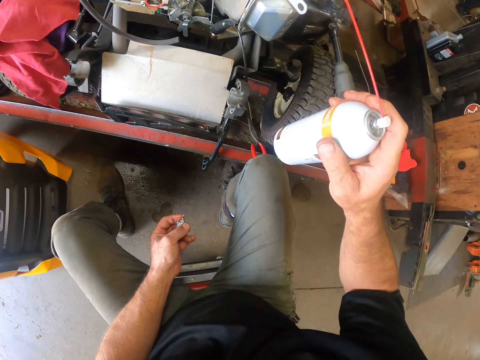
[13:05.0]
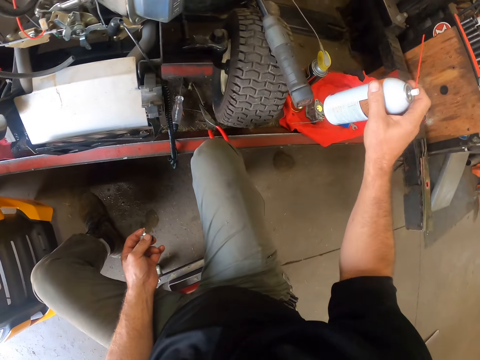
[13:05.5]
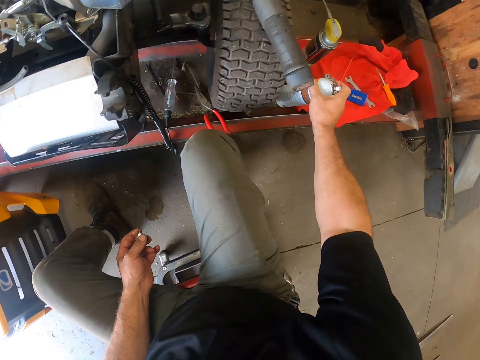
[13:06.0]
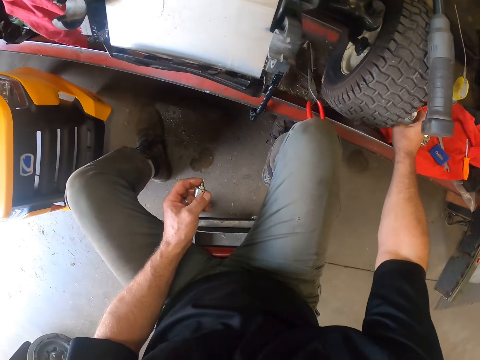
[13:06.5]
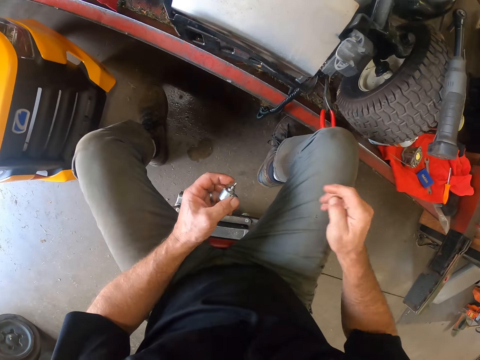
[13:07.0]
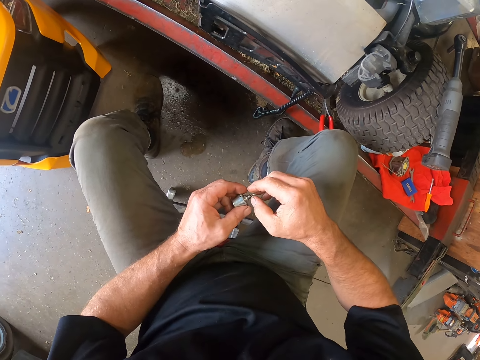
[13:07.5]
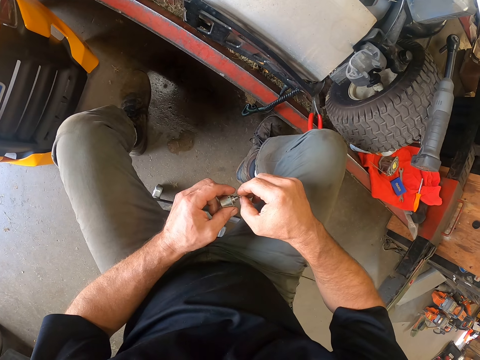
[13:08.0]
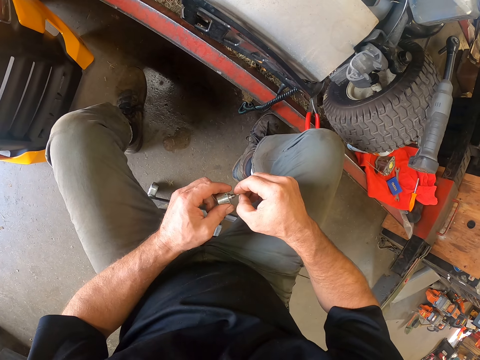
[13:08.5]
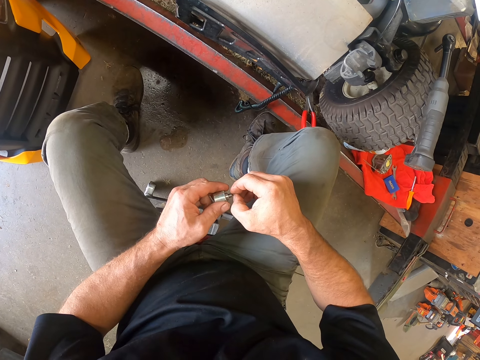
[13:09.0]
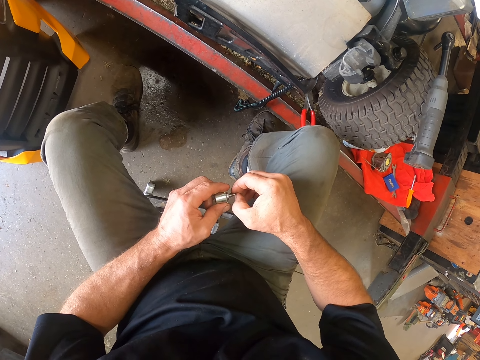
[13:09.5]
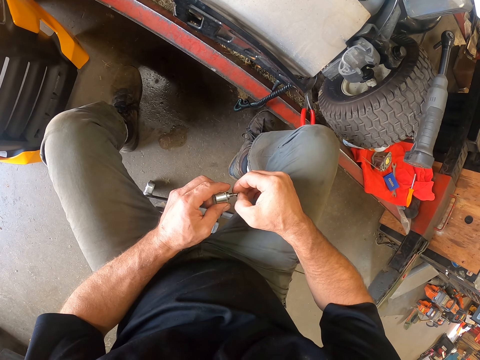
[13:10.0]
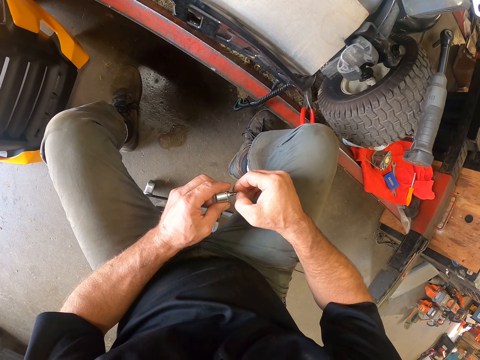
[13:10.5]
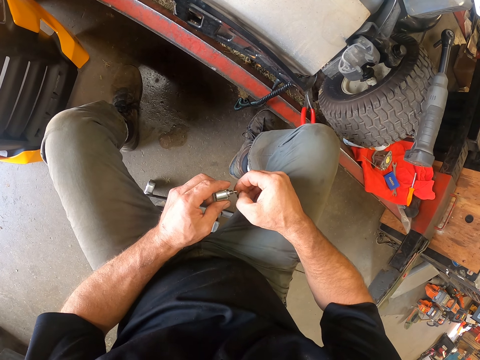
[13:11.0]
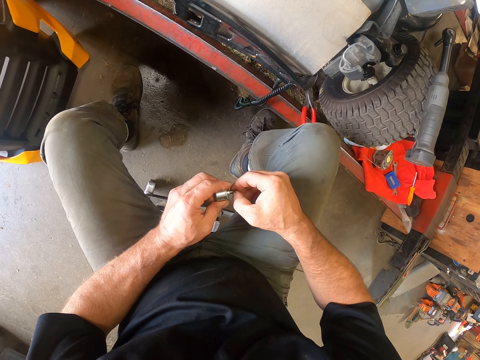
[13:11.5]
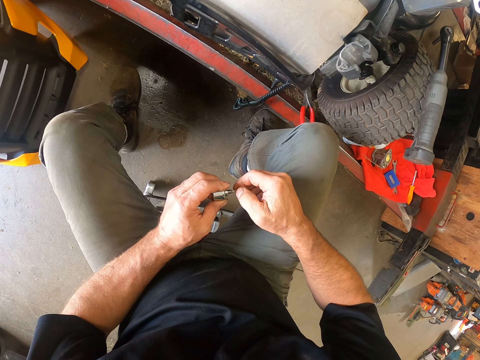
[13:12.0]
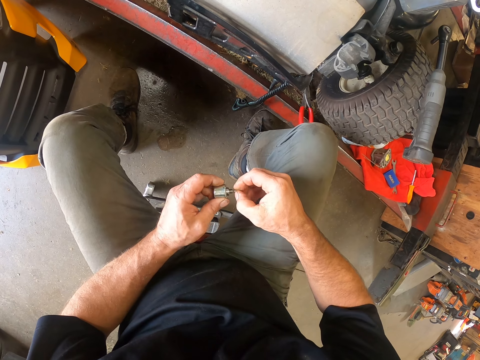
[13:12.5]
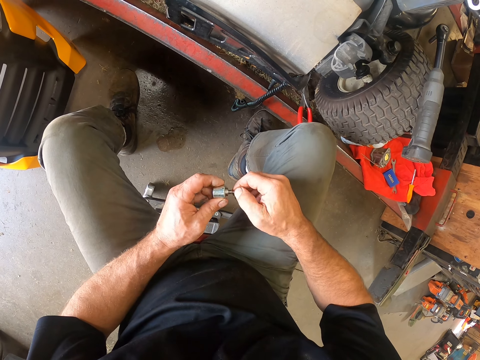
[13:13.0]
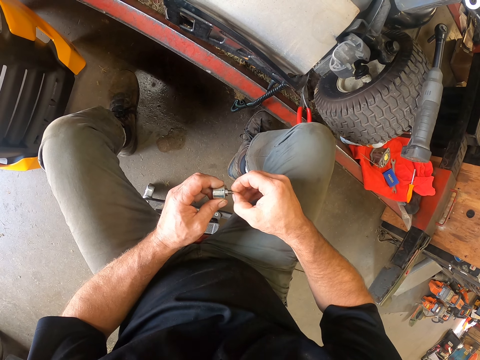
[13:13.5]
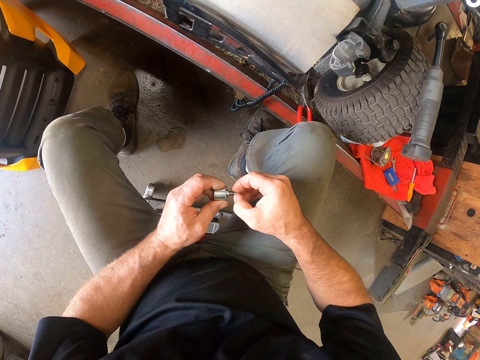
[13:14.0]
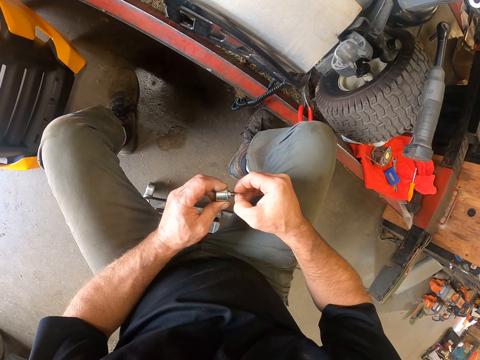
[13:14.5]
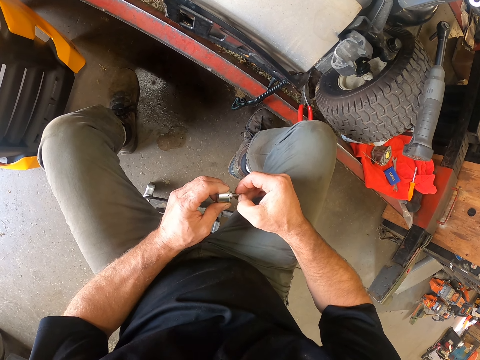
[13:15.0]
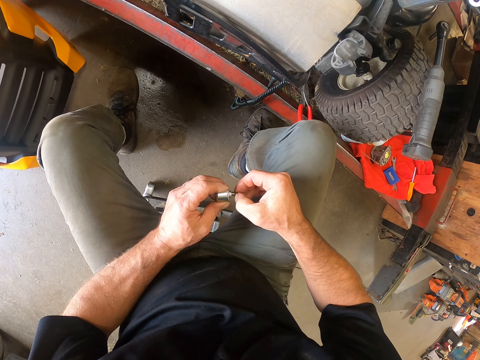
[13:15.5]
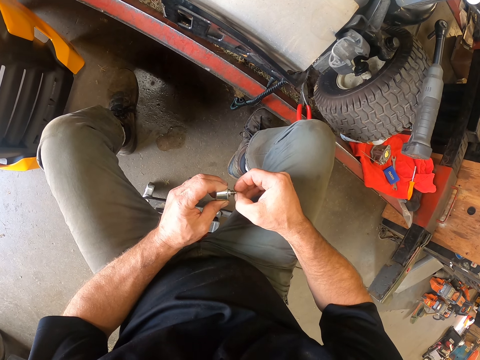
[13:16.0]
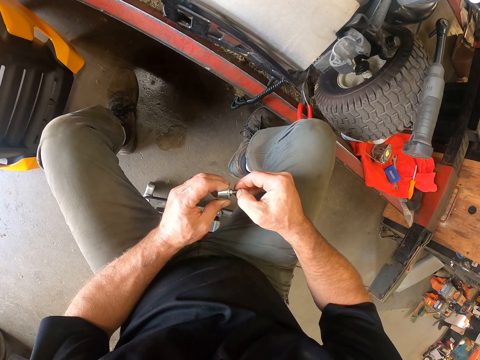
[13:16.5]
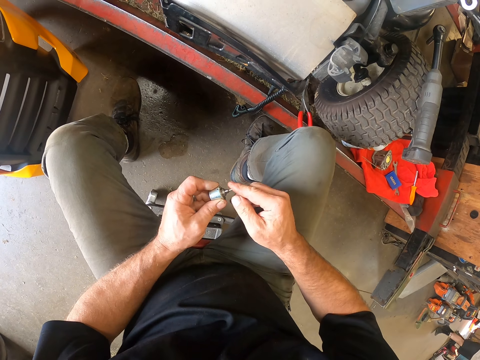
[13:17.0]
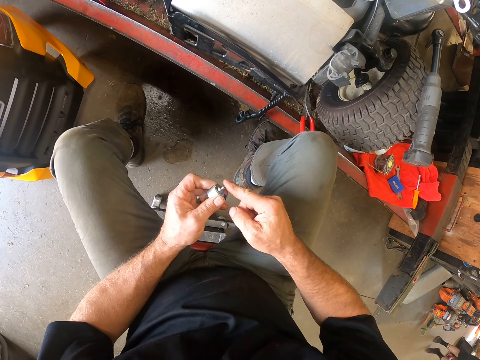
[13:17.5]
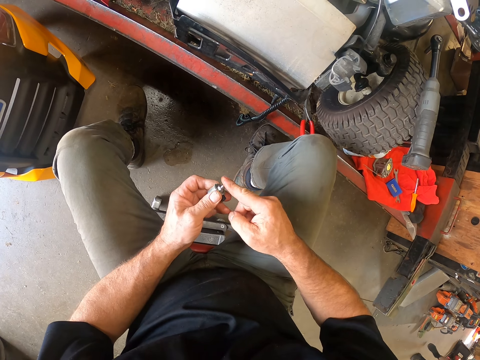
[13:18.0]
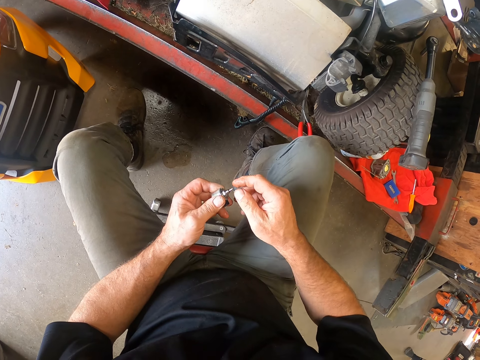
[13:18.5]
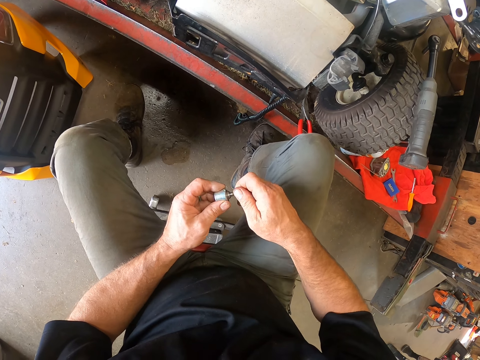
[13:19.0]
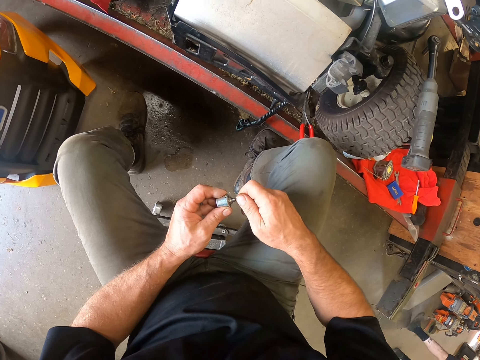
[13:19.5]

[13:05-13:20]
The camera wearer places the lubricant spray can on the car lift. They scrub the motor shaft with a finger. They adjust the motor shaft on the hand. They scrub the motor shaft with a finger. They tap the motor shaft on the hand.

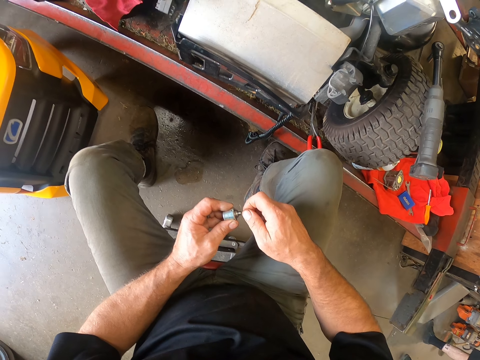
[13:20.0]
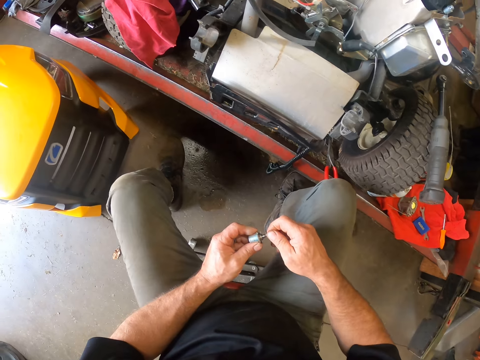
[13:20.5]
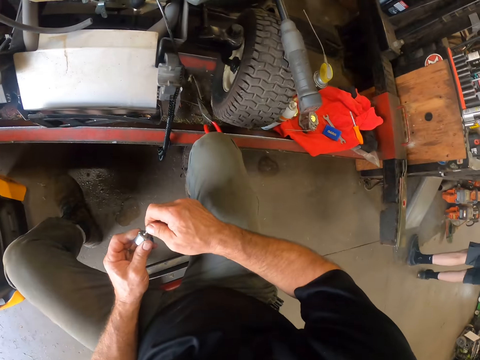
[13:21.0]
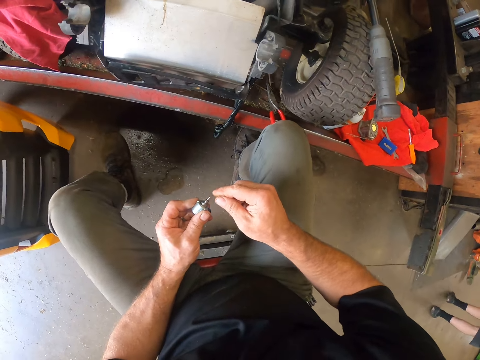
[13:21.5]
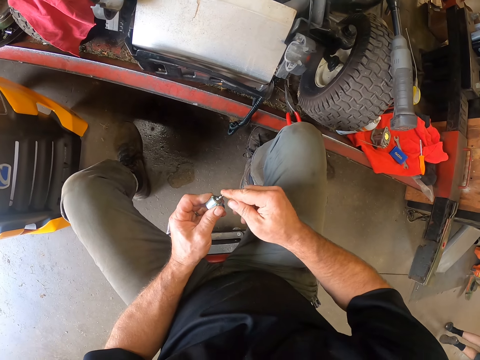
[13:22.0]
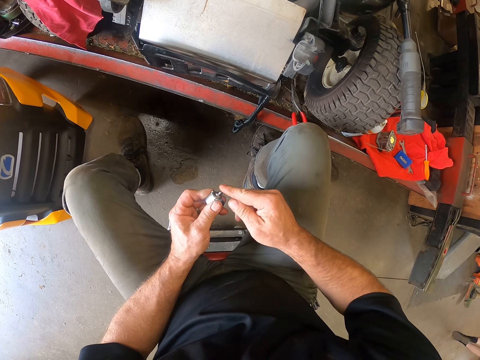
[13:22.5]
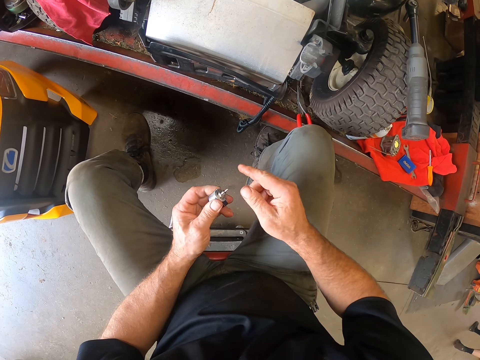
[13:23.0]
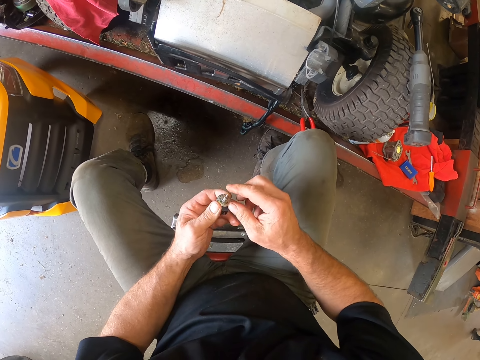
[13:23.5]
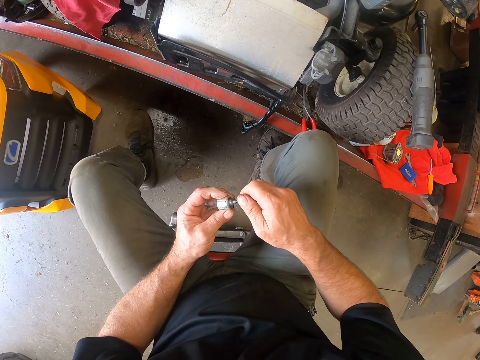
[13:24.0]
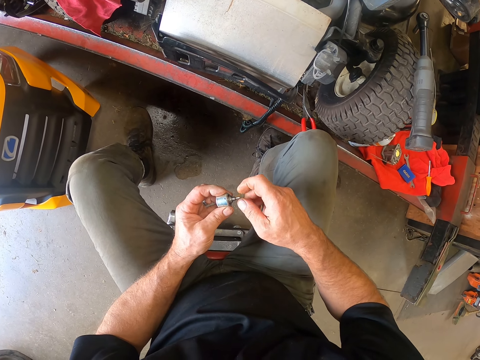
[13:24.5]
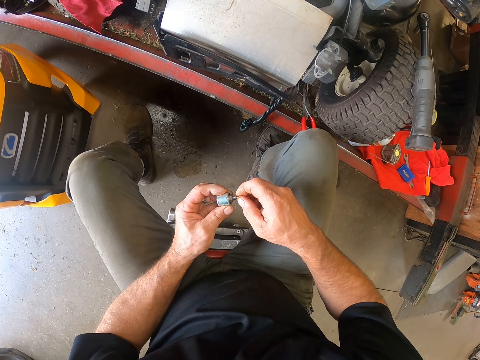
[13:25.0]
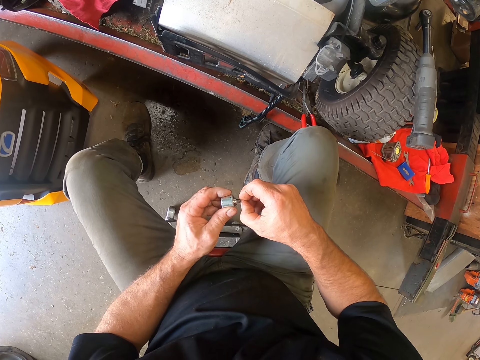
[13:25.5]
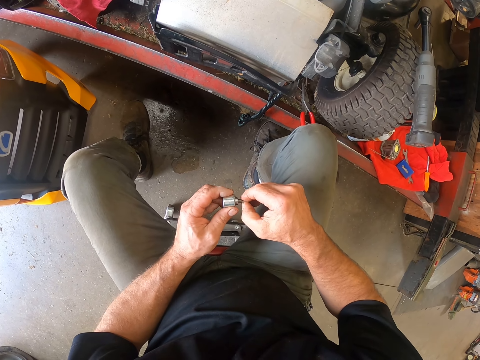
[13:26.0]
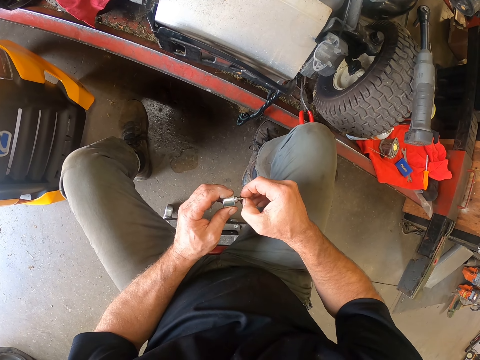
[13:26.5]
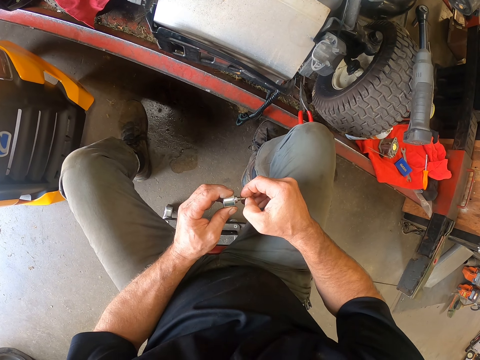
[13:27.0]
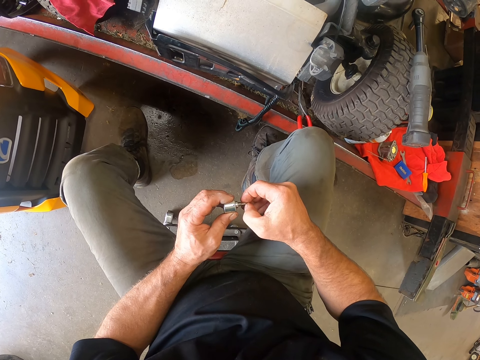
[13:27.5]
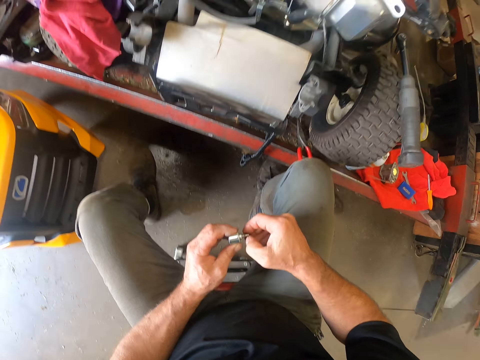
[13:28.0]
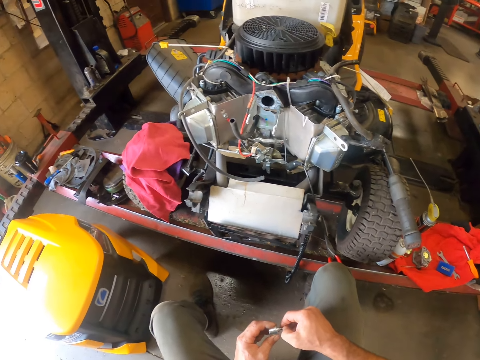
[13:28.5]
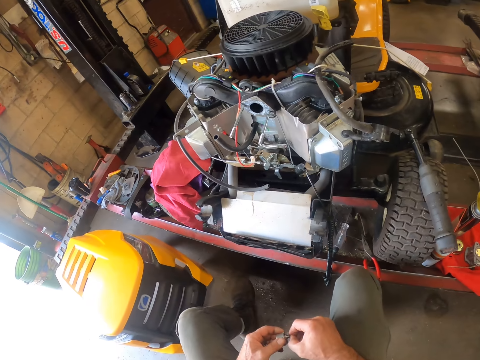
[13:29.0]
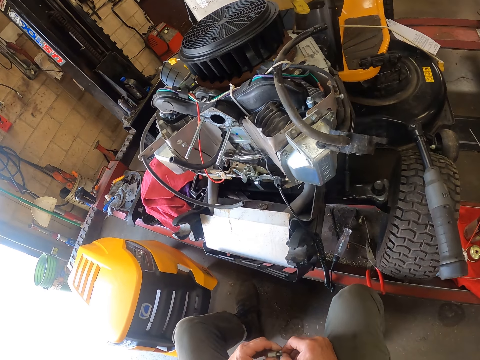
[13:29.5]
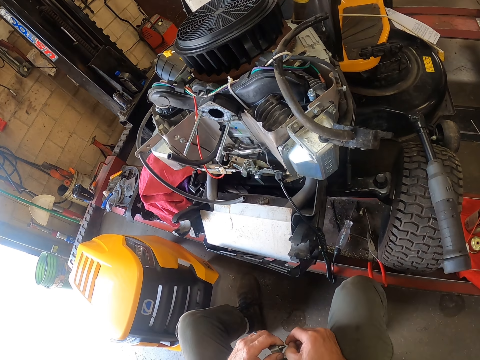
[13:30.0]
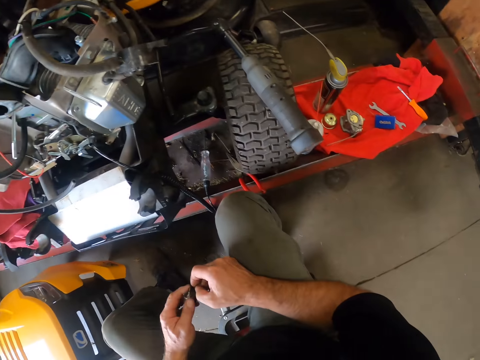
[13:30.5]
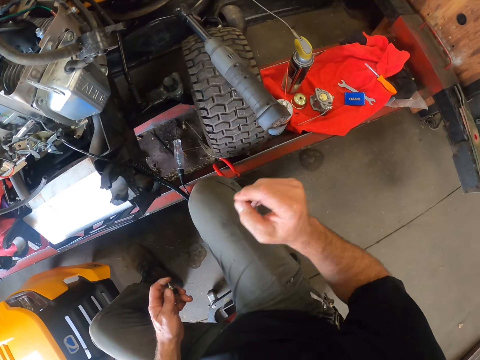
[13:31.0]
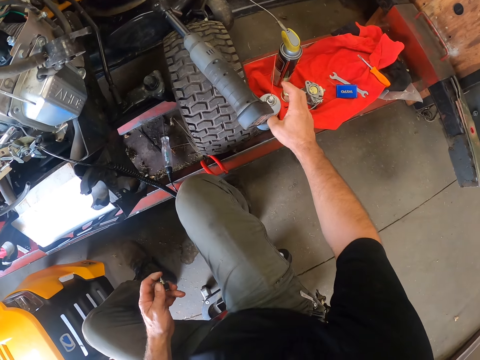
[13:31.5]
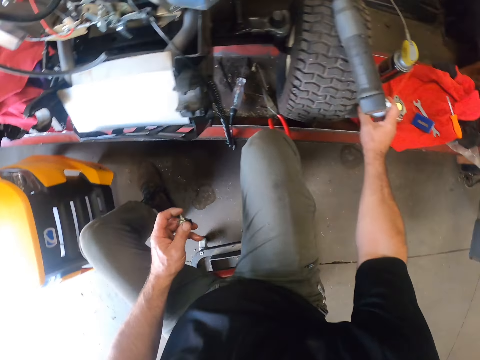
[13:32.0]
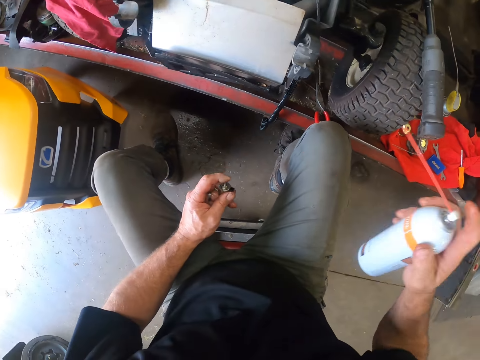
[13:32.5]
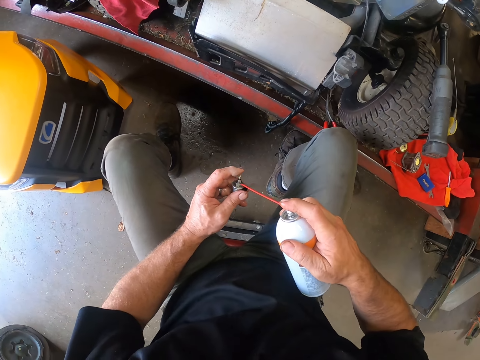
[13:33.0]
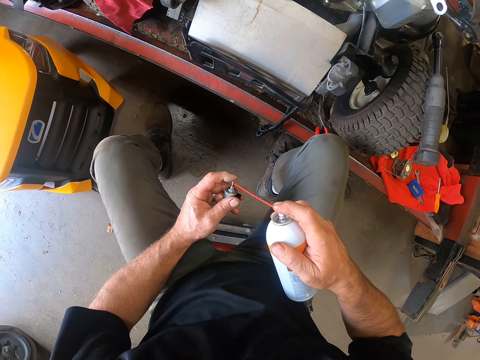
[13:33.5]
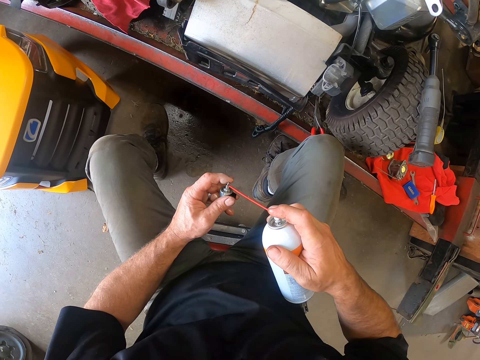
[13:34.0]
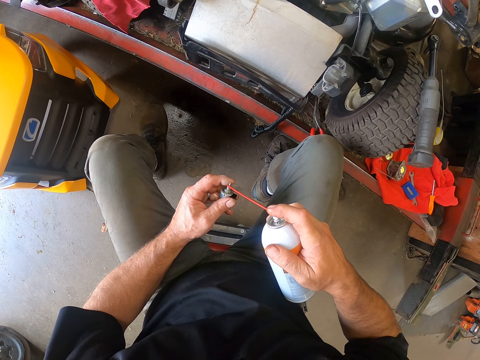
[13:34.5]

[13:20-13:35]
The camera wearer touches the motor shaft. He clicks on the bottom cover of the third device with both hands. He taps on the motor shaft. He rotates the motor shaft. He scrubs the motor shaft with a finger. He stares at the lawnmower engine. He picks up the first lubricant spray can on the cloth with his right hand. He sprays the bottom cover with the spray can in his right hand.
